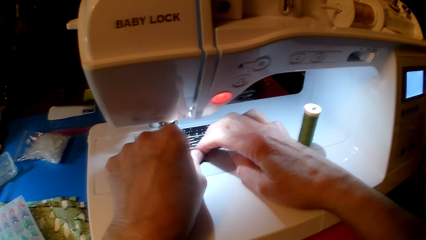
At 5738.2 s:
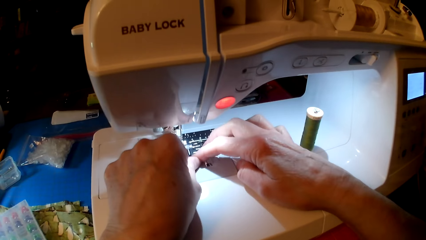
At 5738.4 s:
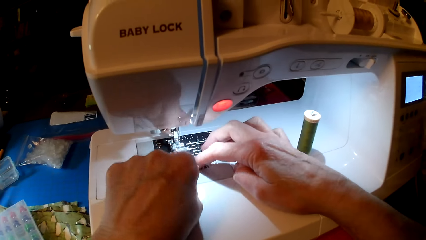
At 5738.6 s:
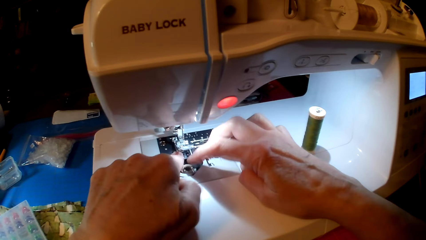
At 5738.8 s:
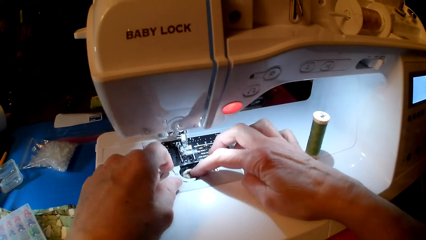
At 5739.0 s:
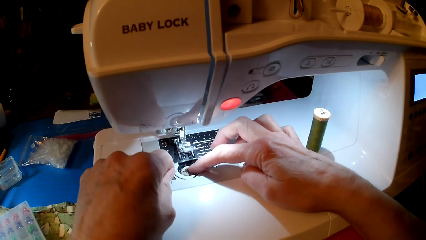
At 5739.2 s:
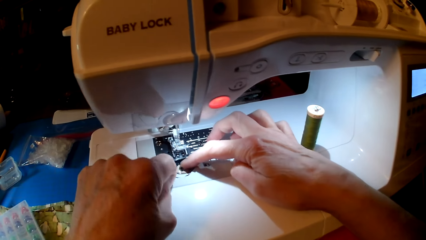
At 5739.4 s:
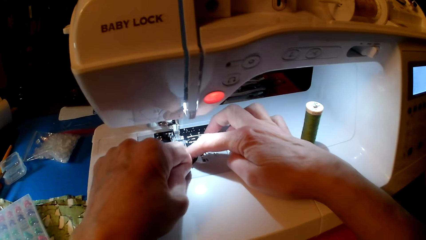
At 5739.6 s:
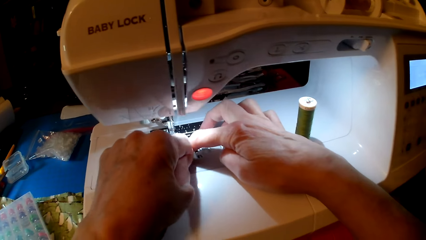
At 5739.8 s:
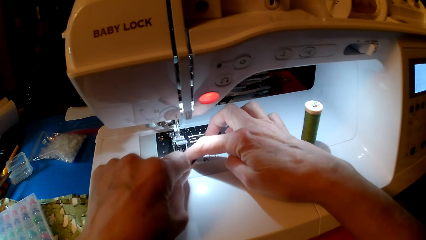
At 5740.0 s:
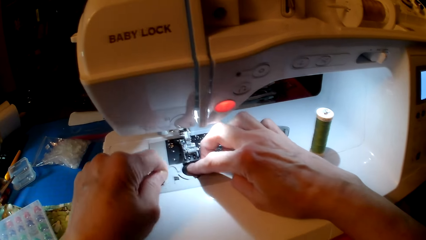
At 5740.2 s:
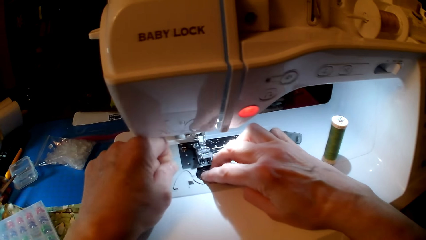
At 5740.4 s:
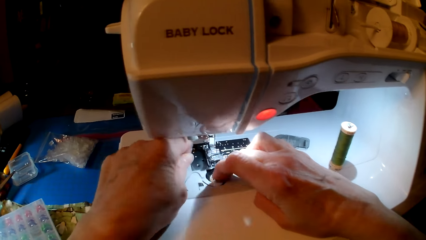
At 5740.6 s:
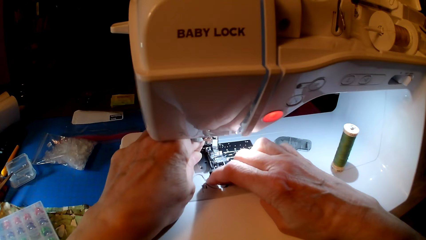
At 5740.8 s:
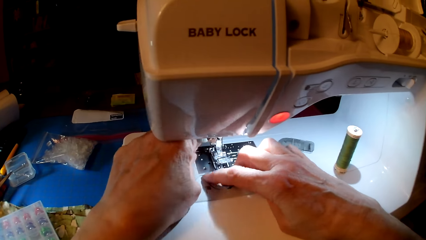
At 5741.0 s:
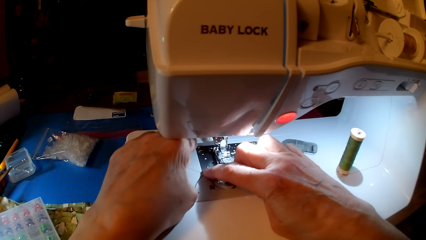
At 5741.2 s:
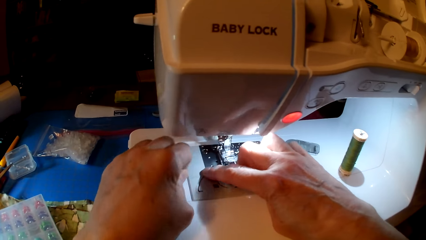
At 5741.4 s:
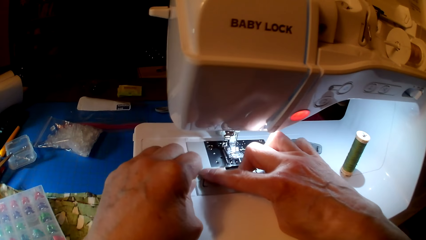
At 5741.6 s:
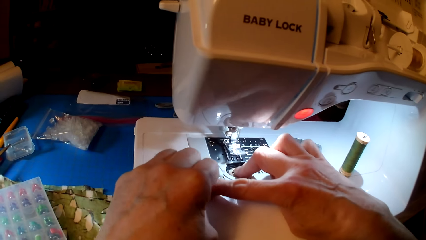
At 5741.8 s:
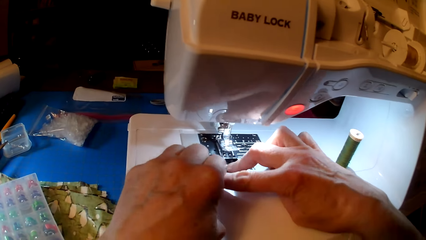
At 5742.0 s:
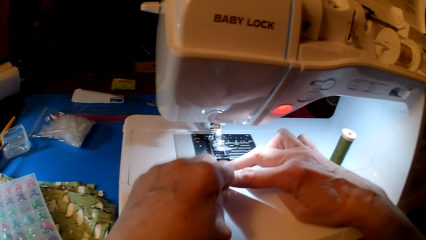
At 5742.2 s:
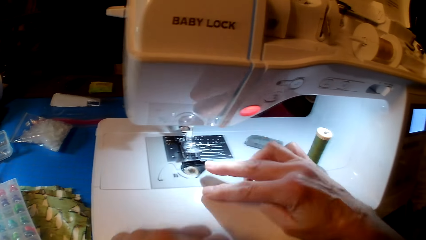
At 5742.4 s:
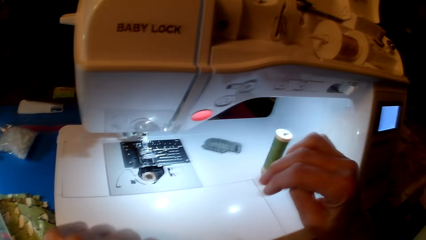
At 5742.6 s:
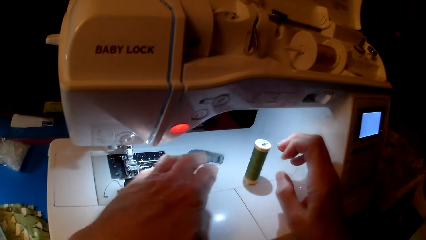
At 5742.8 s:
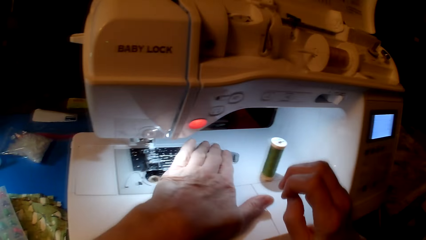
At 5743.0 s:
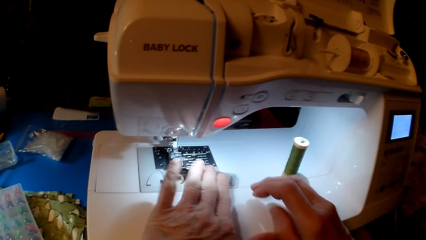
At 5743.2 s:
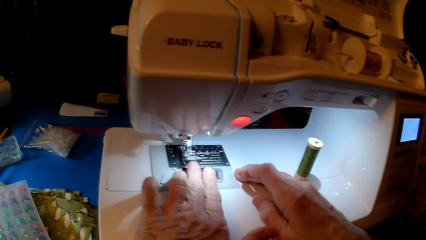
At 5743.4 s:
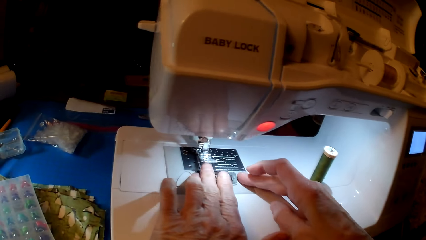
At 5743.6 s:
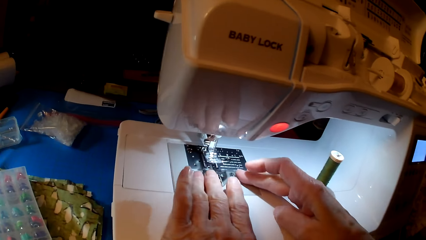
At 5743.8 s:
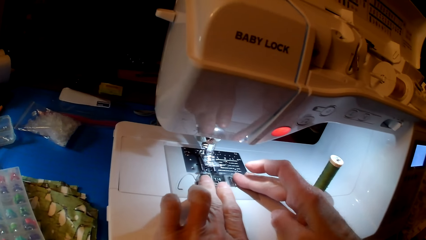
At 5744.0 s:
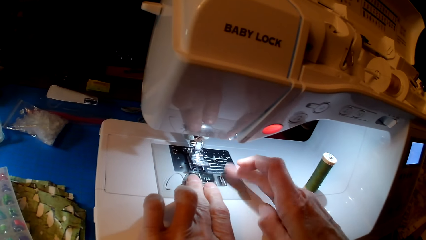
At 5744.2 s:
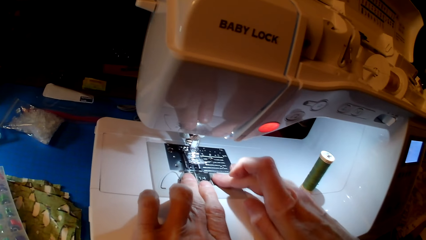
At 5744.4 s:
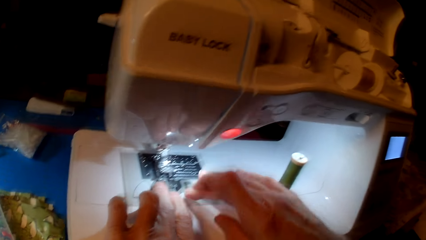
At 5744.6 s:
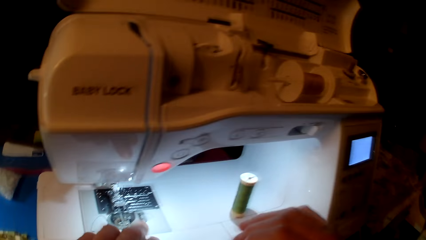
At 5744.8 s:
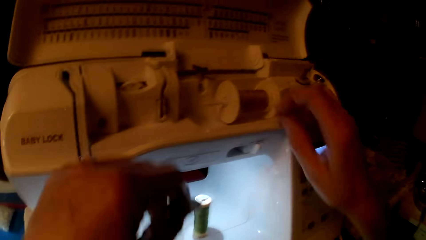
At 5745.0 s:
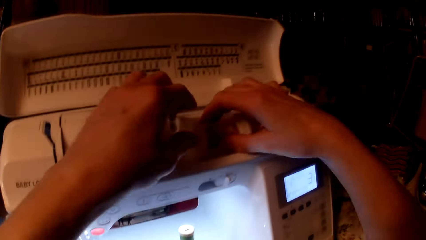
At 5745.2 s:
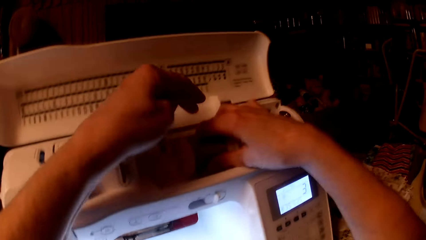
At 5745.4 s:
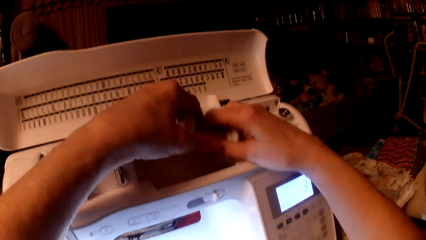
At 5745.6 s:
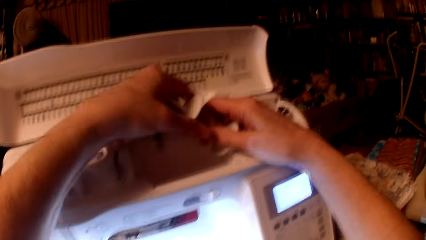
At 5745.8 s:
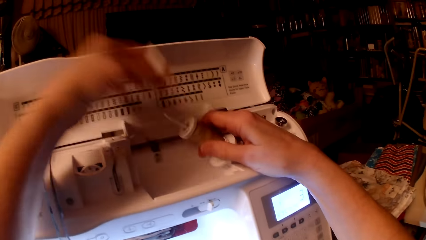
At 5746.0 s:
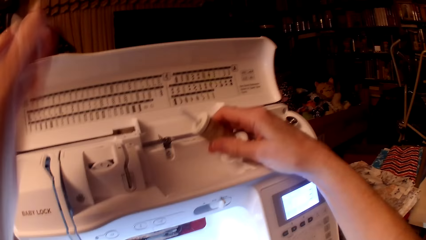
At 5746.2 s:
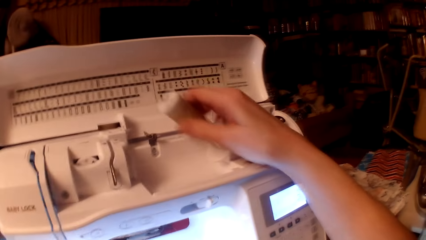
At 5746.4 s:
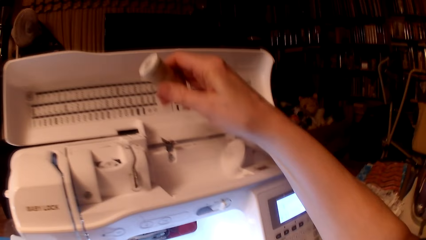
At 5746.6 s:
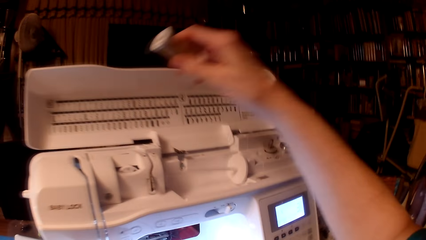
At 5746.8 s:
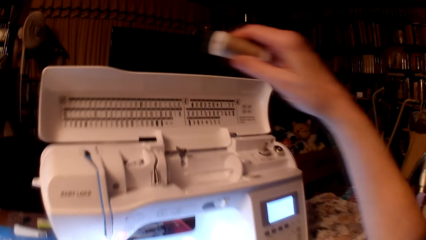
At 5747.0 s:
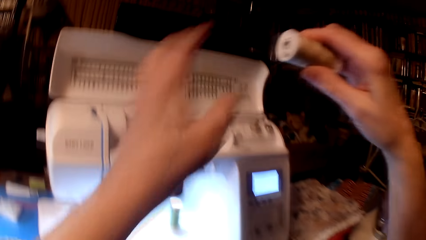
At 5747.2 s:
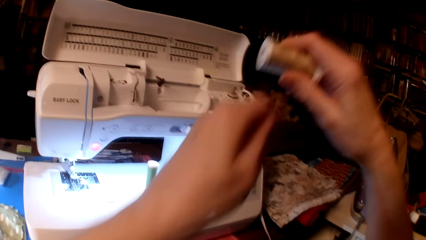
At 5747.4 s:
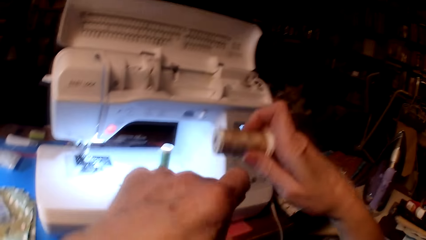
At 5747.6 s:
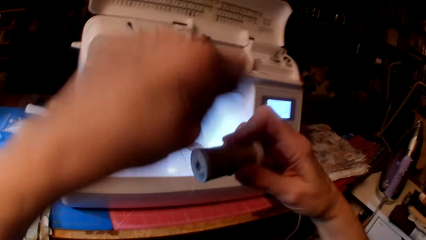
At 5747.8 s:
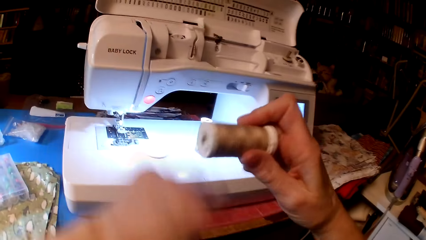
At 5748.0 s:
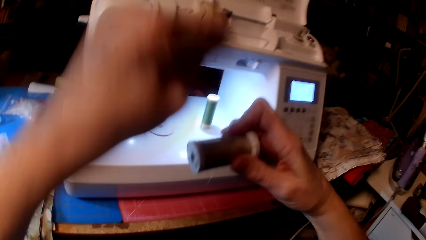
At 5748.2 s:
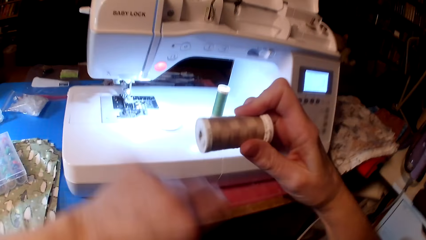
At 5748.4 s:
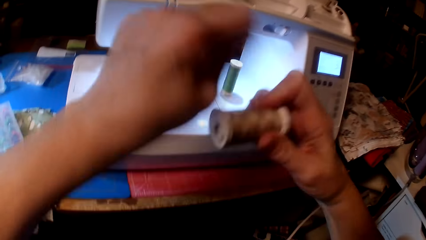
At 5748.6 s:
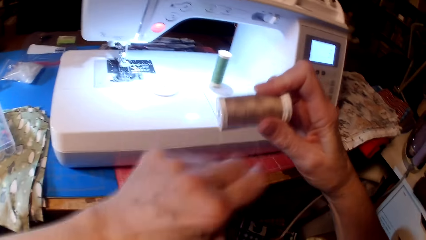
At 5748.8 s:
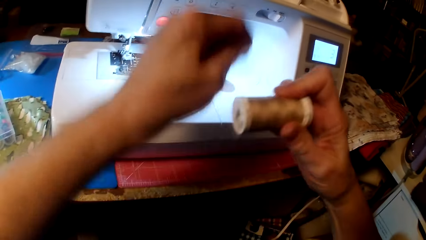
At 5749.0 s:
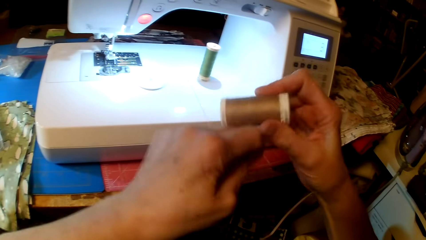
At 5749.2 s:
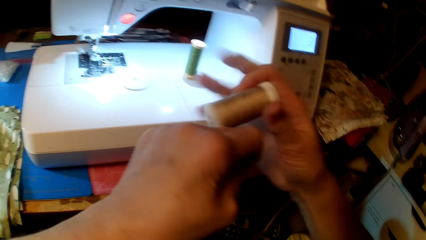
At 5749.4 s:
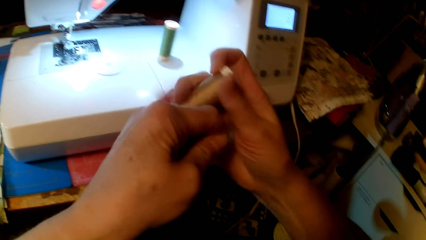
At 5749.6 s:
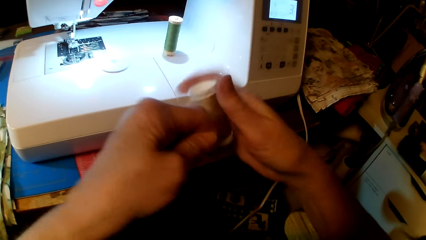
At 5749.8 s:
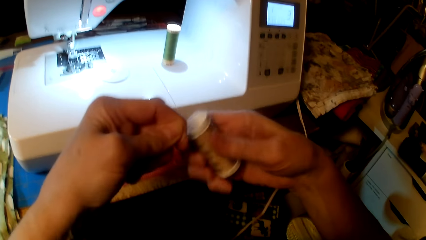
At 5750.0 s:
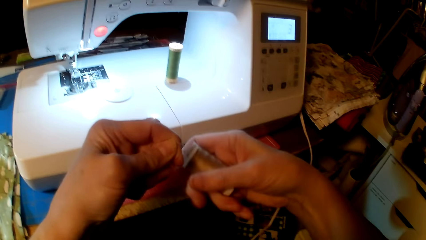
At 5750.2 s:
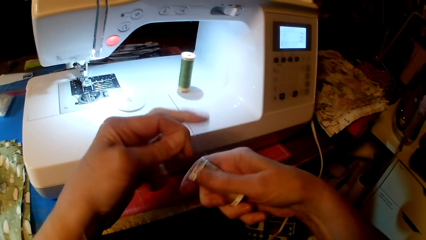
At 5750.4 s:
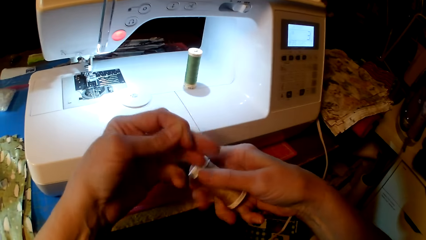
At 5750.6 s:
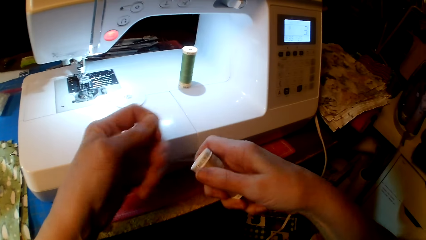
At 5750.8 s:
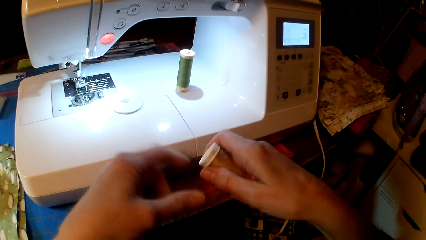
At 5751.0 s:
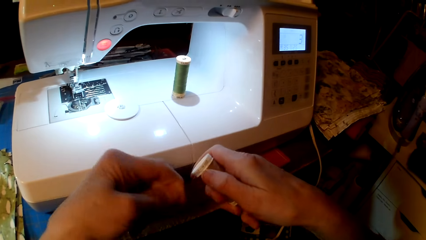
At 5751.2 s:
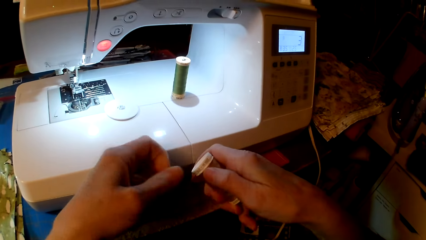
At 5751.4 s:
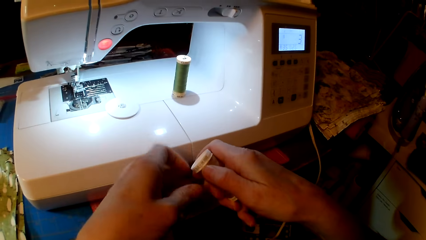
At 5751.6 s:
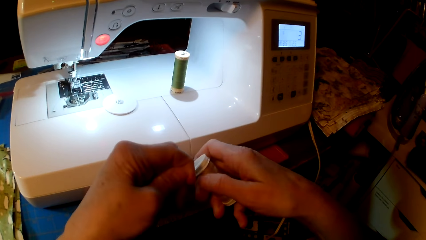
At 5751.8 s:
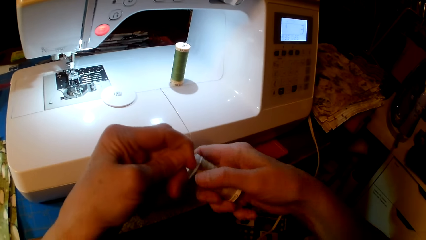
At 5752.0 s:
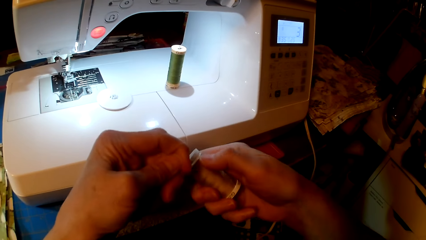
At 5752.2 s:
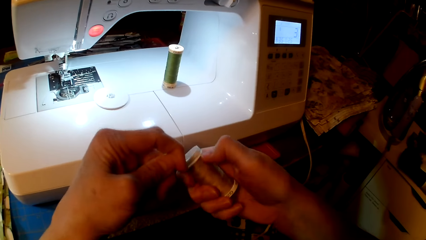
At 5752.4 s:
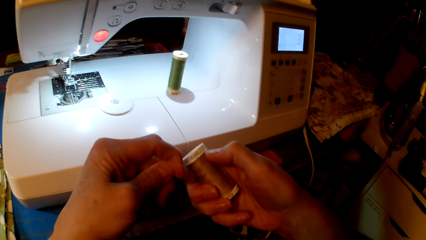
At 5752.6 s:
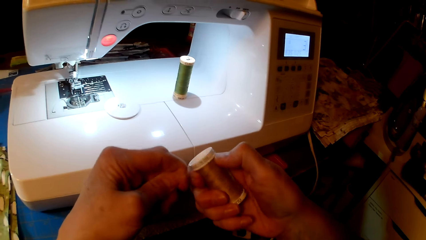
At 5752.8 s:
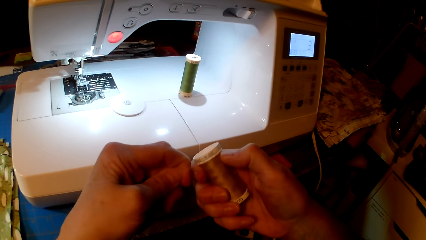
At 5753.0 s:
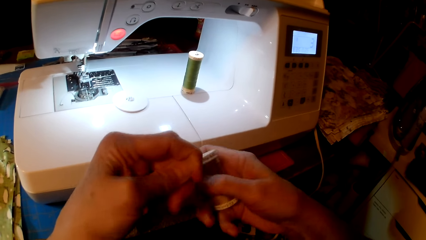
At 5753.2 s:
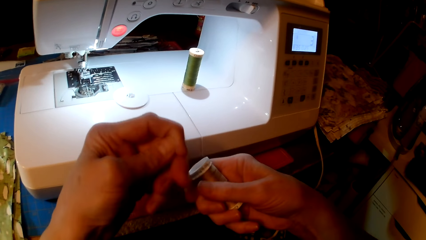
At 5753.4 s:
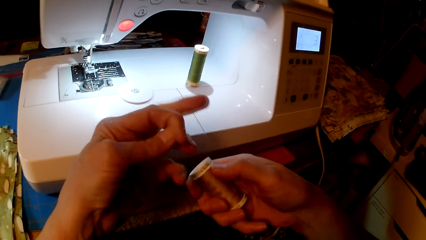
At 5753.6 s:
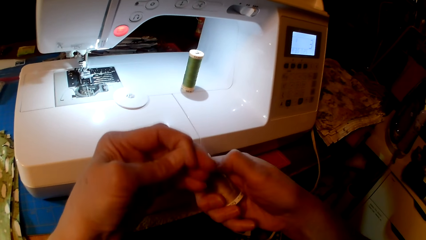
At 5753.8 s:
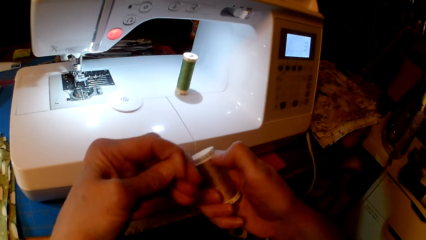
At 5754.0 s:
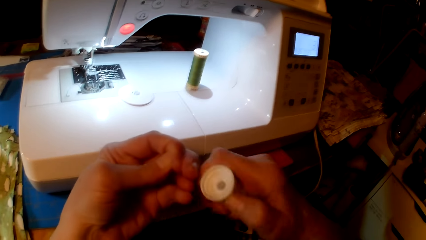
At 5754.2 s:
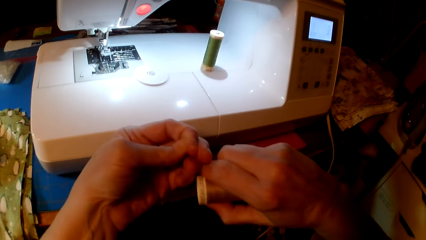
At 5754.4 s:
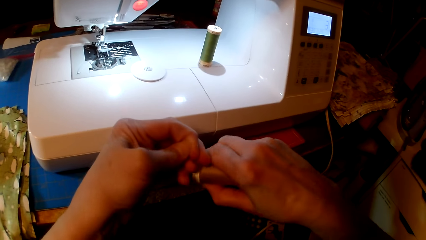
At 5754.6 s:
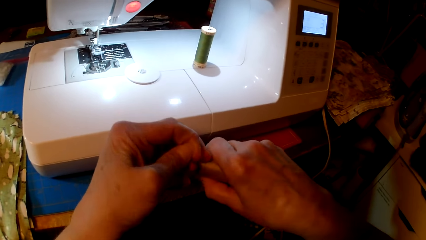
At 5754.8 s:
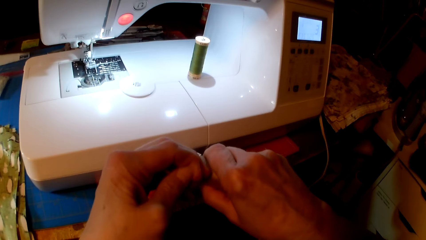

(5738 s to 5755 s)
The camera wearer puts the bobbin thread in the sewing machine on the presser foot. They wrap the thread. They pick up a hand hole cover plate. They hold the hand hole cover plate. They hold the thread. They remove the thread. They roll the thread.
